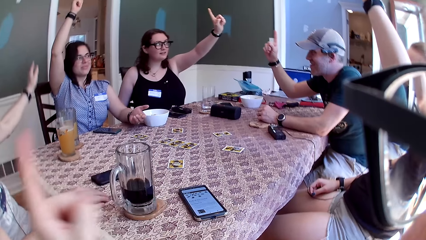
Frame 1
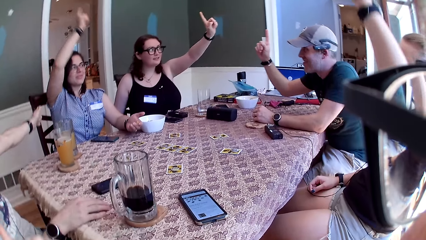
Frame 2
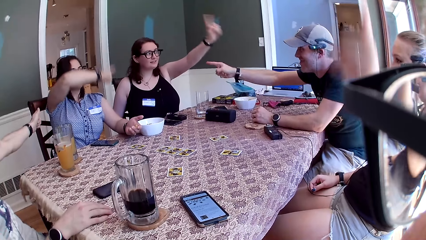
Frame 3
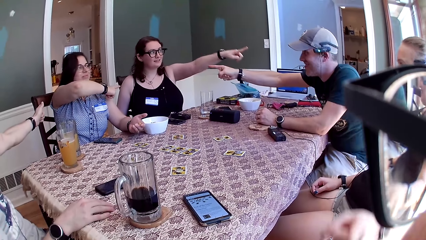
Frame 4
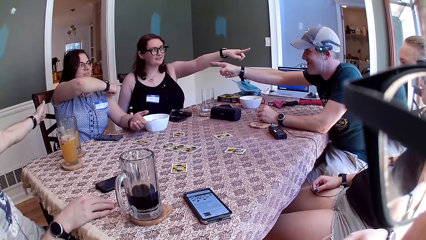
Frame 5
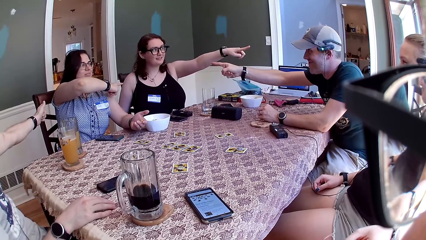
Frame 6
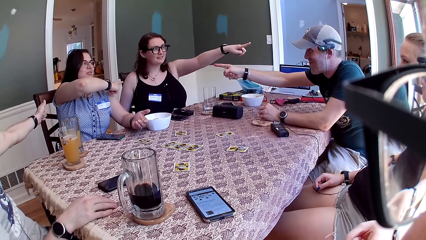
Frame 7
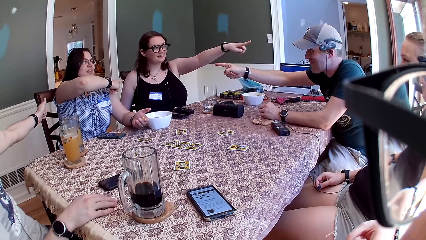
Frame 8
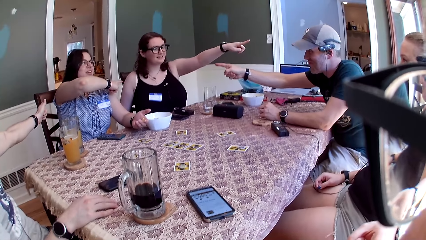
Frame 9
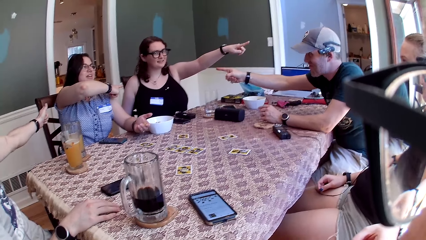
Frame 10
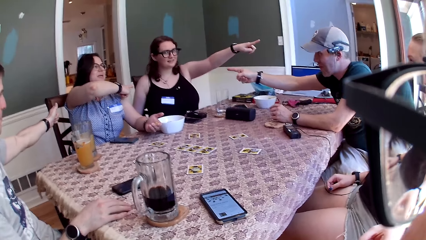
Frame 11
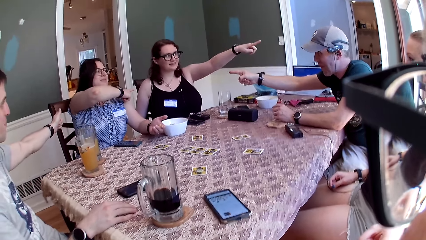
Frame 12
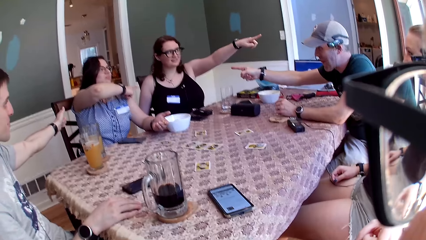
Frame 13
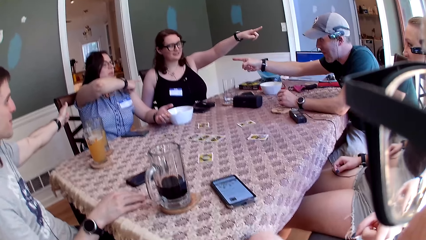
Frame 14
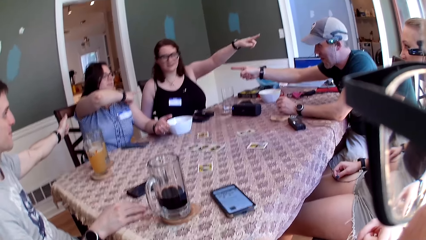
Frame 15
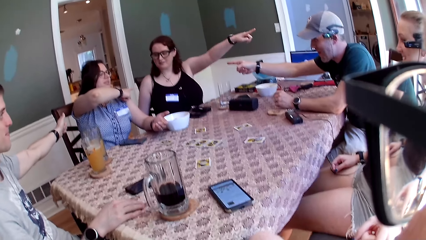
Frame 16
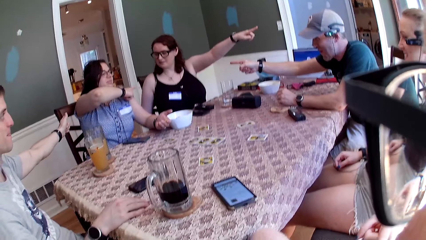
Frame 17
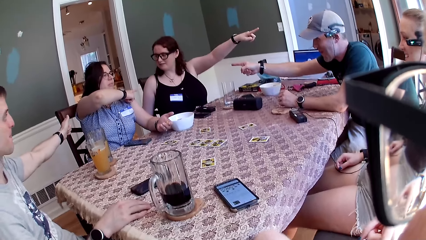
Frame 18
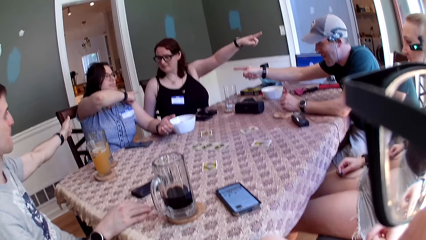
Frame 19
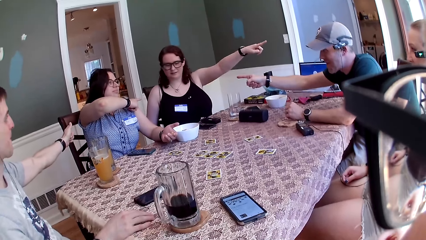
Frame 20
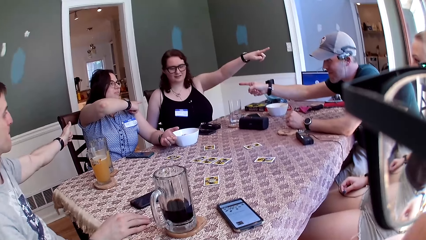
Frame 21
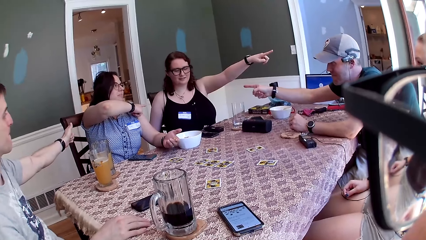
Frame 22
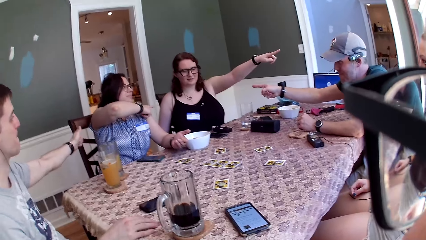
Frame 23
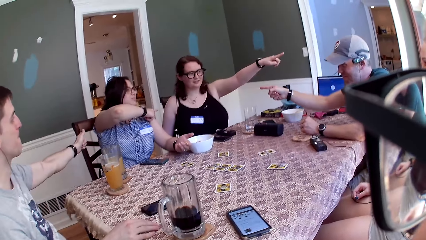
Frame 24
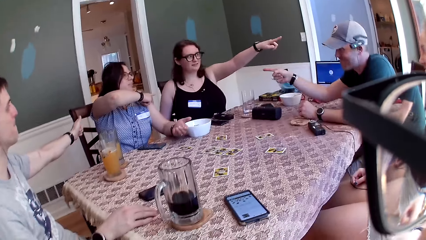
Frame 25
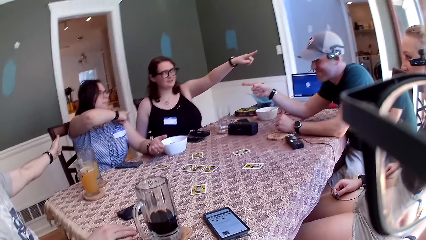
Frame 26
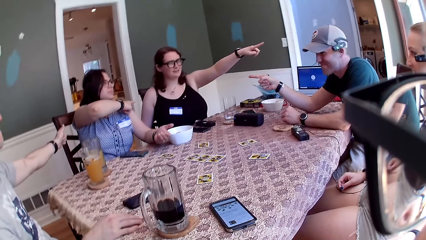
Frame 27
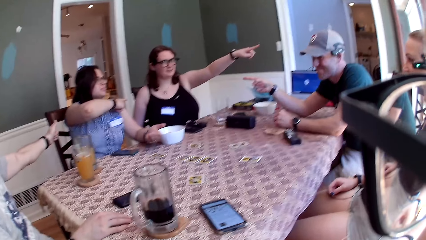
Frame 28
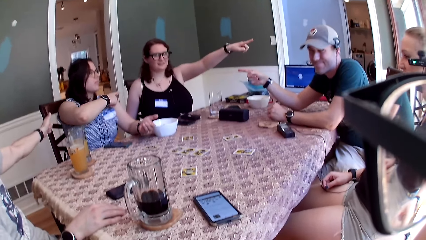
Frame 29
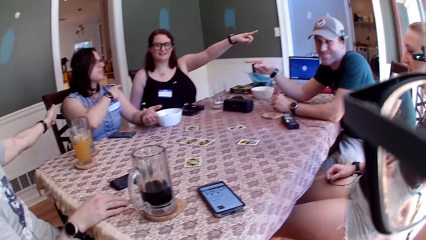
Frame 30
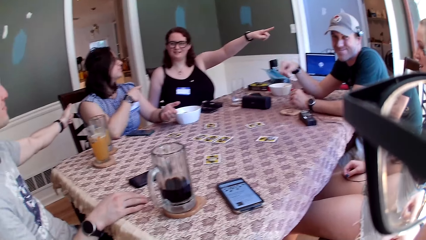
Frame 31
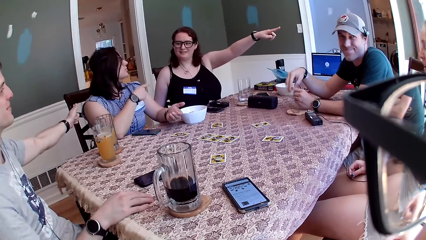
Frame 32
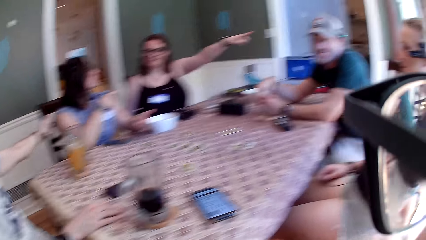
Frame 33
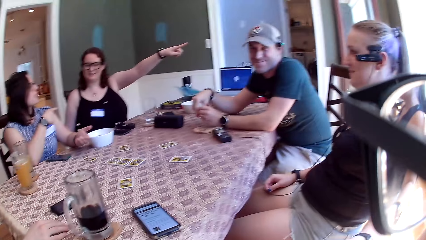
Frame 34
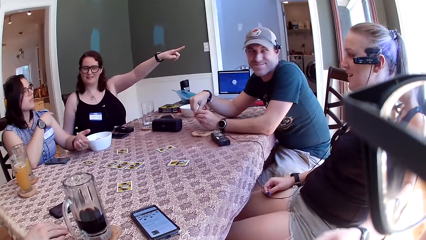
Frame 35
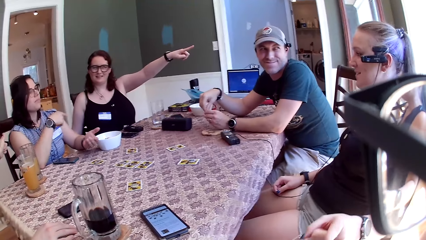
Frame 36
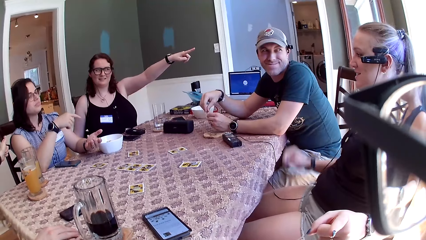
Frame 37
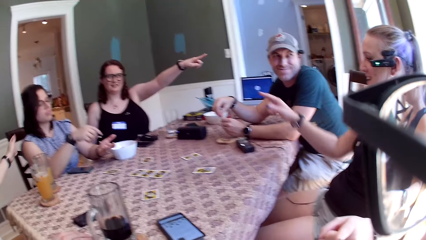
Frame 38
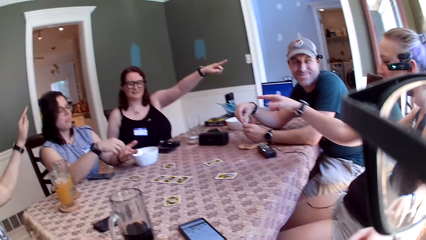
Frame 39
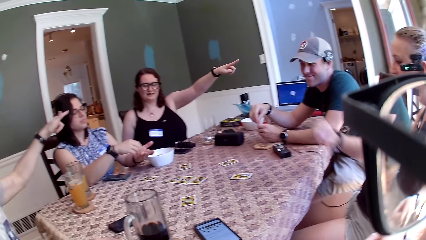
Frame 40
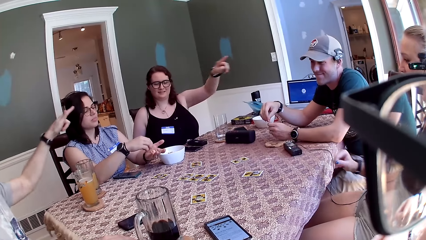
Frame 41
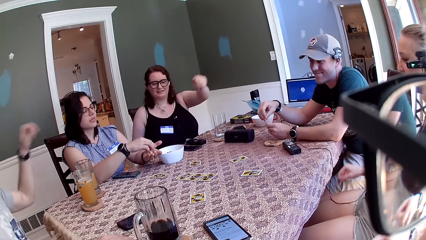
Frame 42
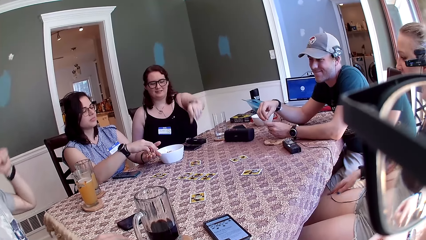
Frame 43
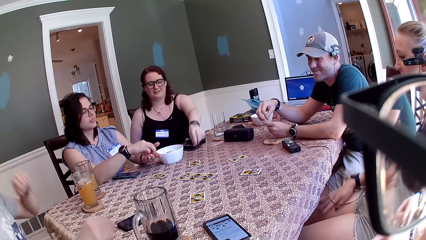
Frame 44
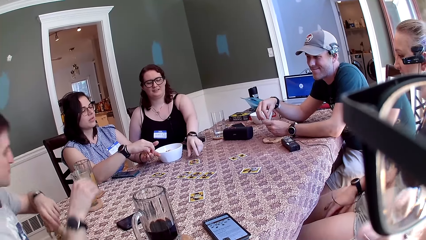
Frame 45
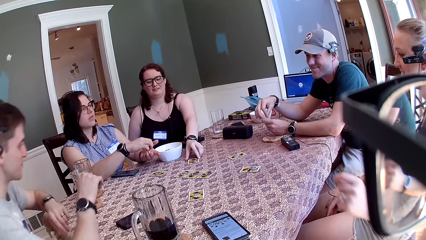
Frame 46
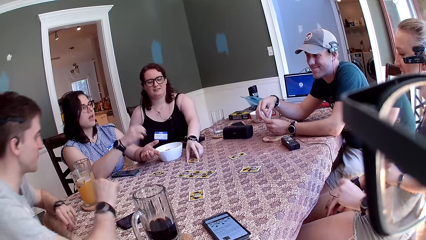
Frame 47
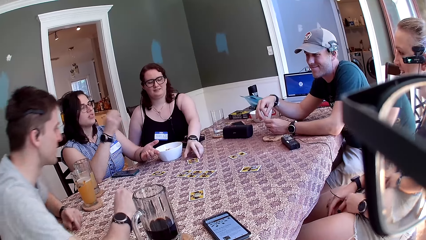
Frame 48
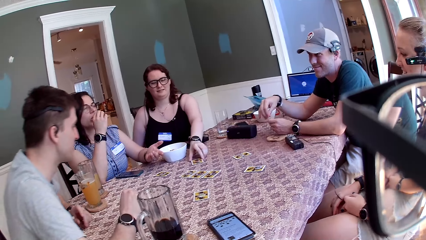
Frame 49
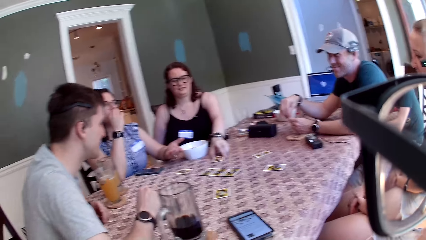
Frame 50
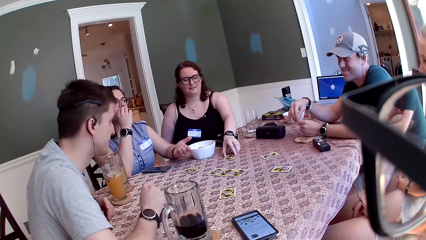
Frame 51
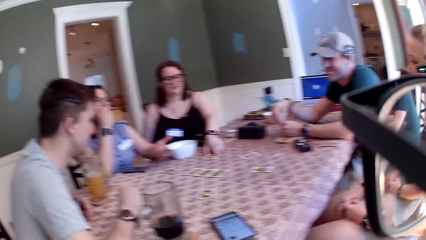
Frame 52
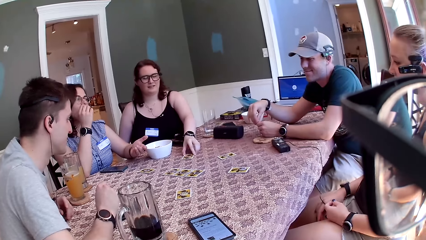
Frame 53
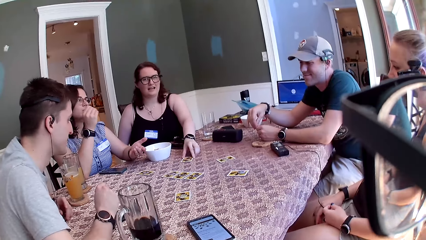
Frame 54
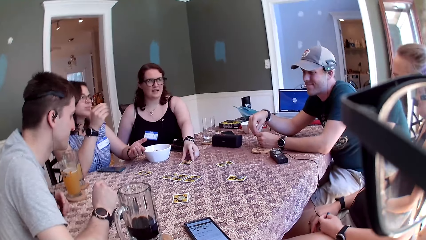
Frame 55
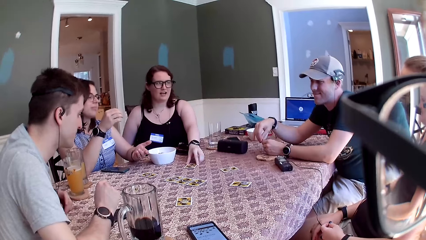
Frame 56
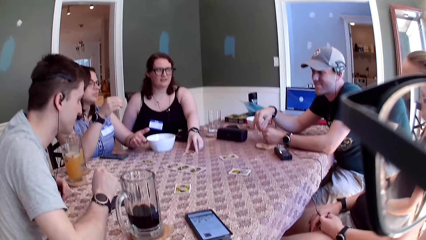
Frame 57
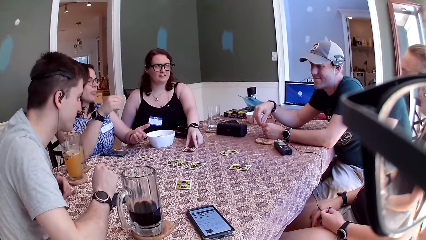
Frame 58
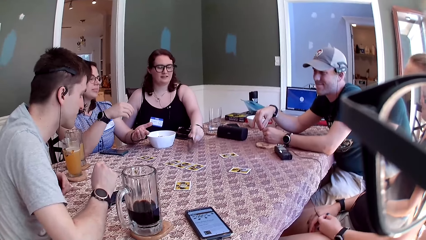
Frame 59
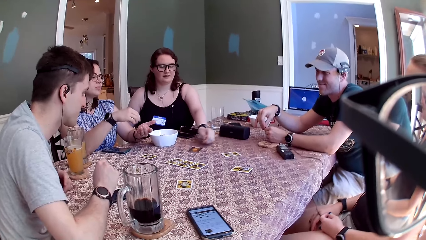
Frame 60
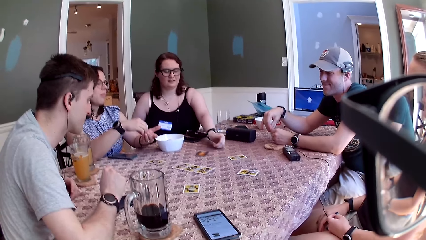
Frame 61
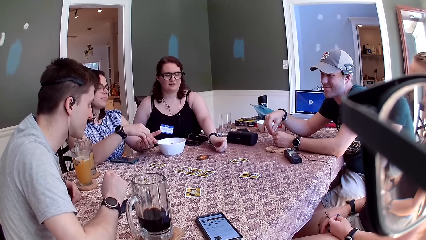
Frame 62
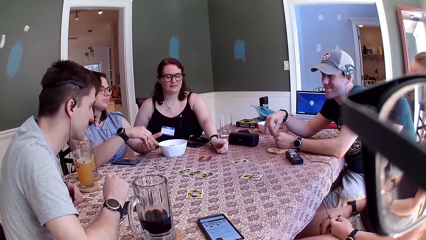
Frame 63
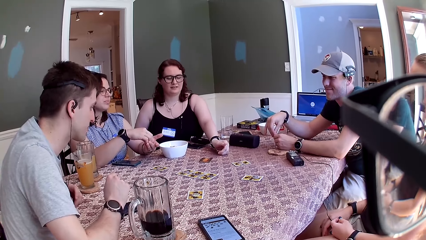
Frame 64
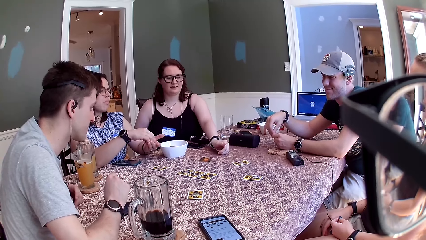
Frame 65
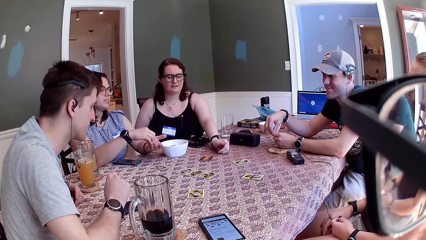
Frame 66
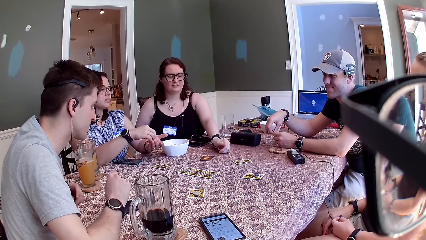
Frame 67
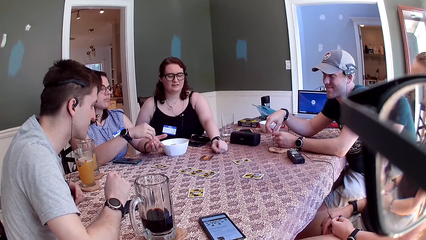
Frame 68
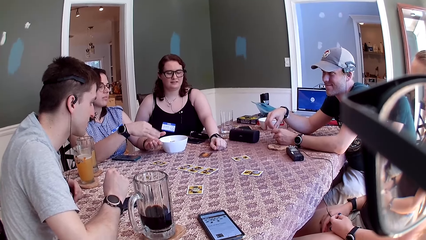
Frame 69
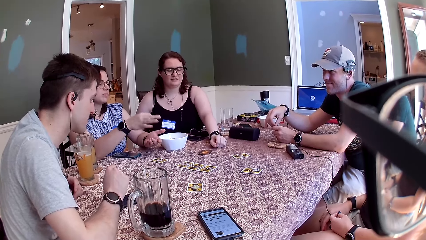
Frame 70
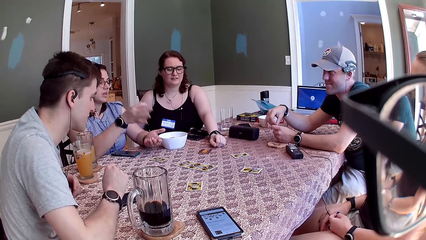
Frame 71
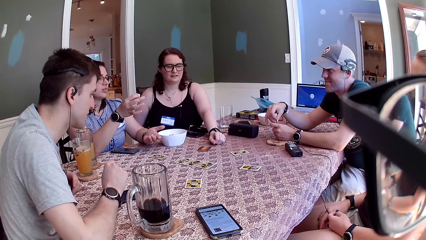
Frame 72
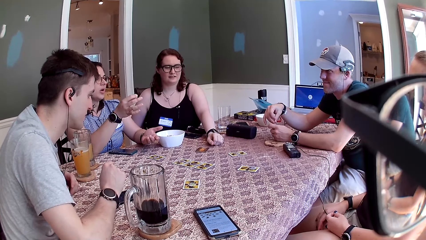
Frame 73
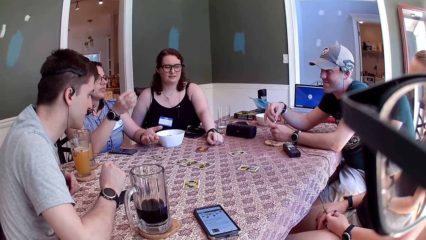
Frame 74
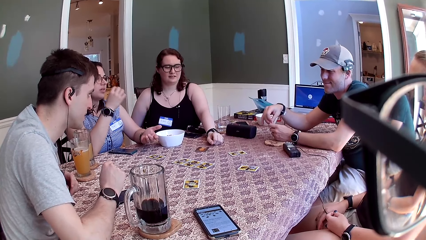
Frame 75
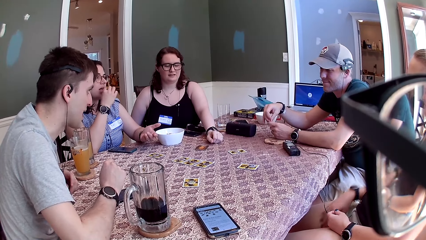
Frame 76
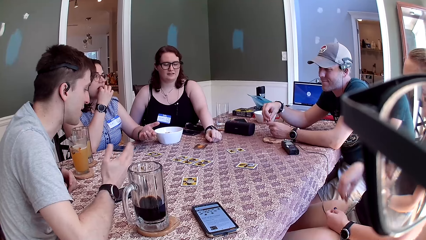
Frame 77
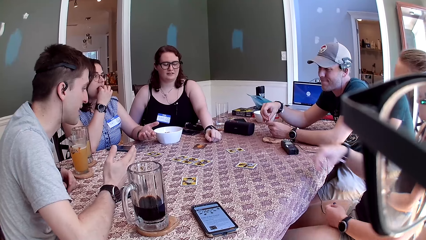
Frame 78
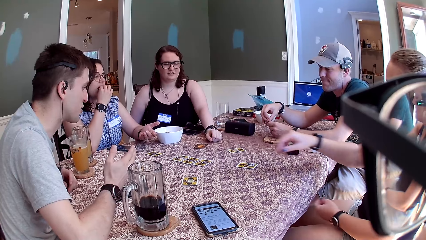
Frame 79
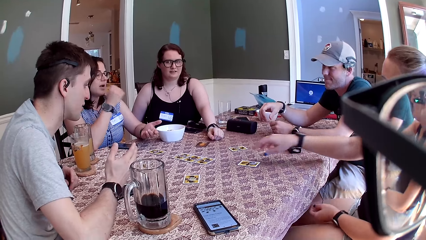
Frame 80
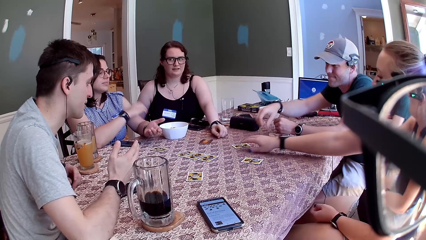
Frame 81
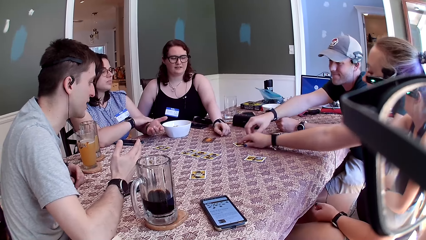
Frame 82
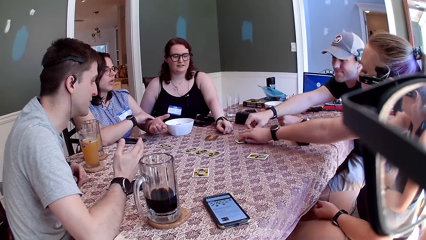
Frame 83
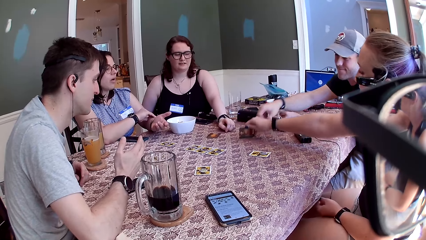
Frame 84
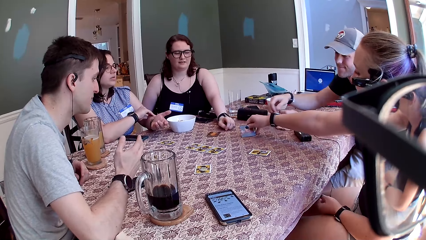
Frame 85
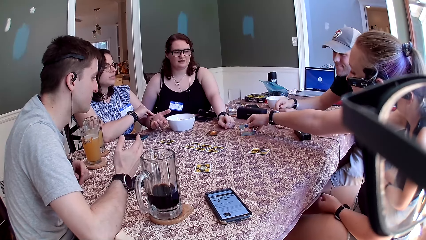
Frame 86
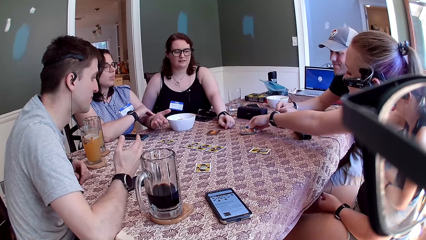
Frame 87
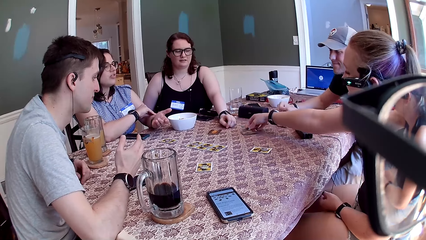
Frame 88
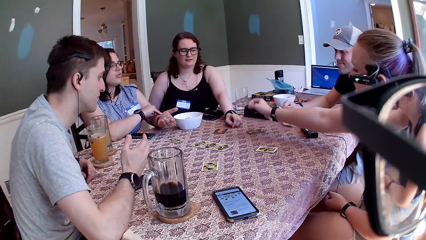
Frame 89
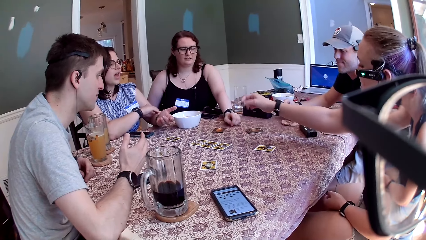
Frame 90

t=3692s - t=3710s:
A man points at a woman. Another man points at another woman with his right hand. The second woman points at the other man with her left hand. A third woman points at the camera wearer with her left hand. The first woman speaks to the second woman. The camera wearer laughs. They speak to the group of people at the table. The third woman speaks to the camera wearer. The third woman points her right hand at the second woman. The first man points his left hand at the second woman. The first man speaks to the group of people and the camera wearer at the table. The first woman speaks to the group of people at the table. The second woman speaks to the third woman. The third woman speaks to the second woman. The second woman opens a card with her left hand on the table. The first woman speaks to the group of people and the camera wearer at the table. The other man touches a card with his right hand on the table. The third woman opens a card with her right hand on the table. The first woman speaks to the other man.
